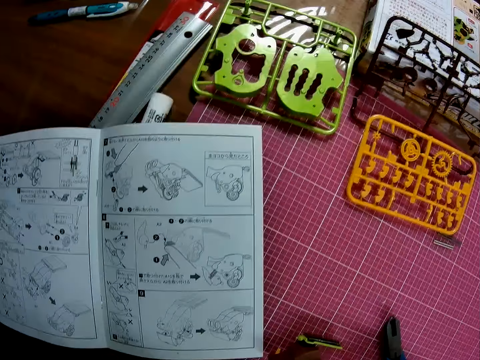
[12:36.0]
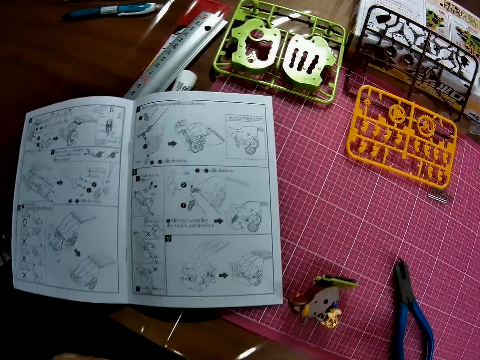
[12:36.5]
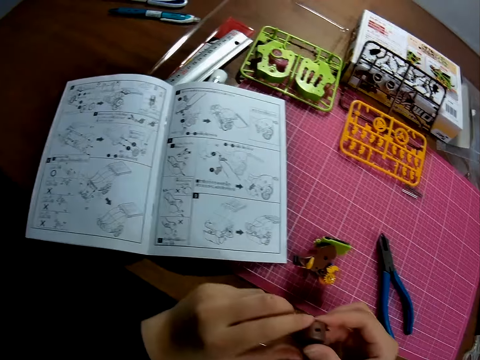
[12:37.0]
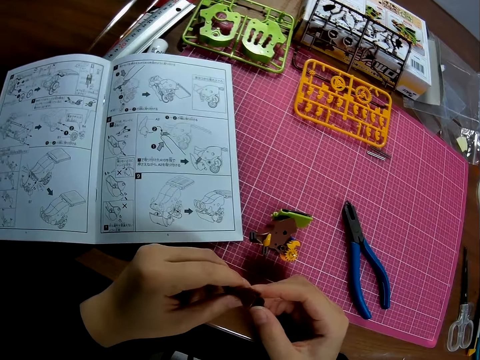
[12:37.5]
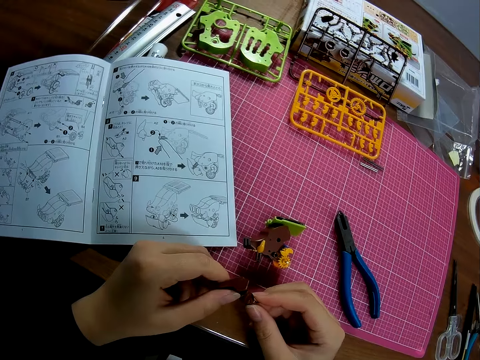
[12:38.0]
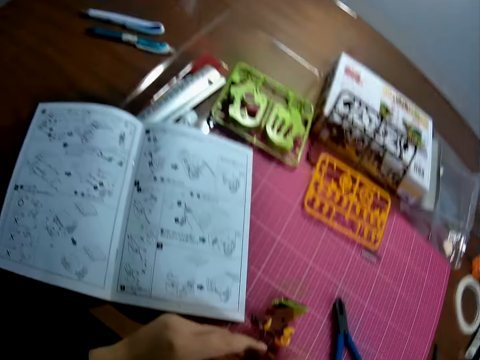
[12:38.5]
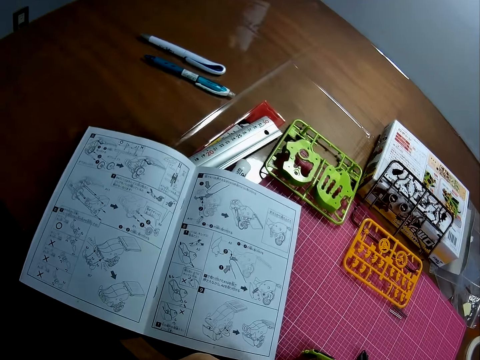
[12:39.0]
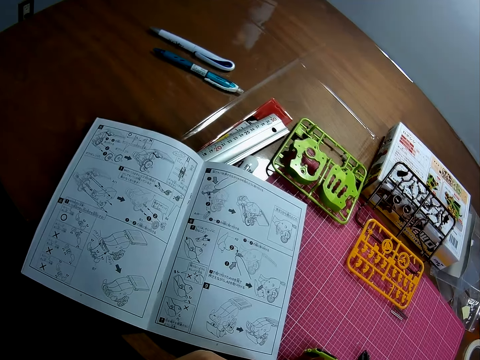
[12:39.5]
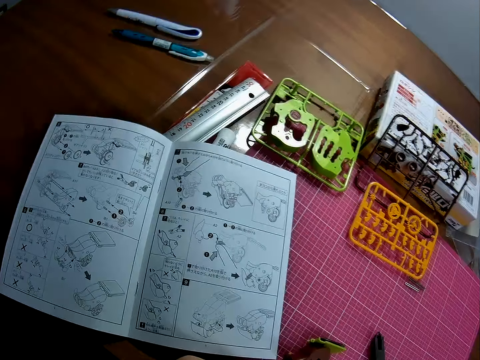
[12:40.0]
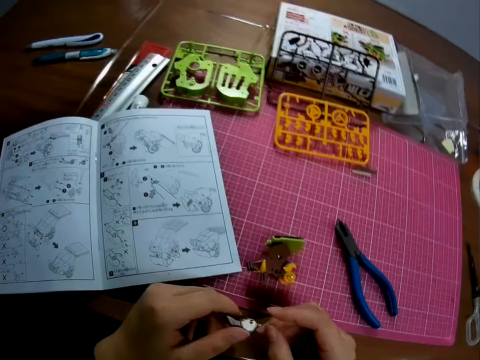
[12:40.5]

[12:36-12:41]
The camera wearer touches the model.

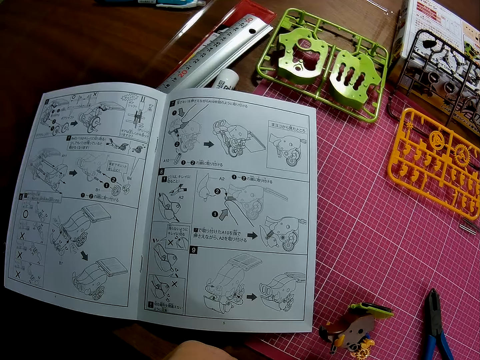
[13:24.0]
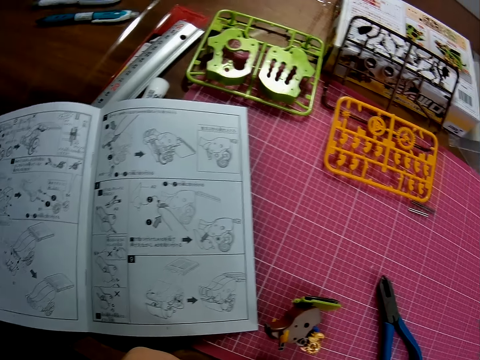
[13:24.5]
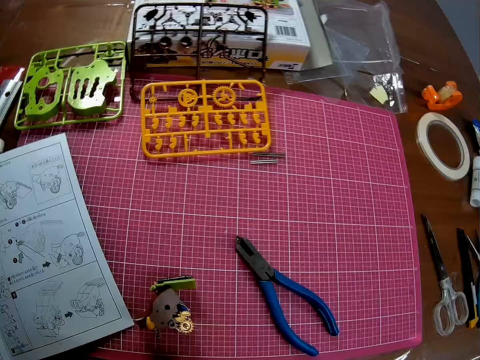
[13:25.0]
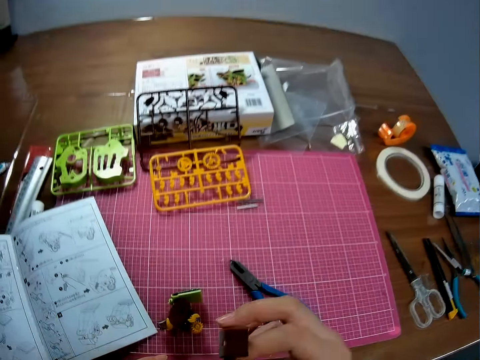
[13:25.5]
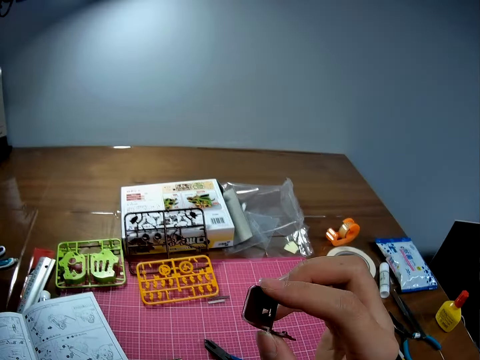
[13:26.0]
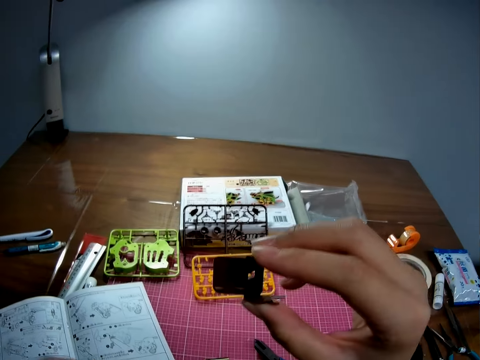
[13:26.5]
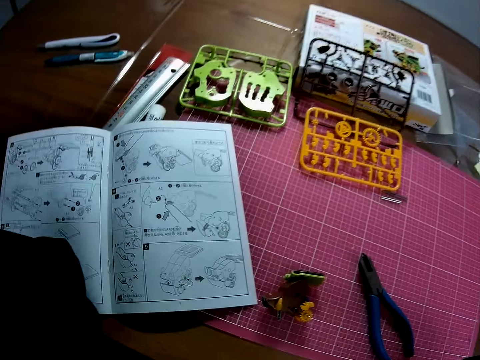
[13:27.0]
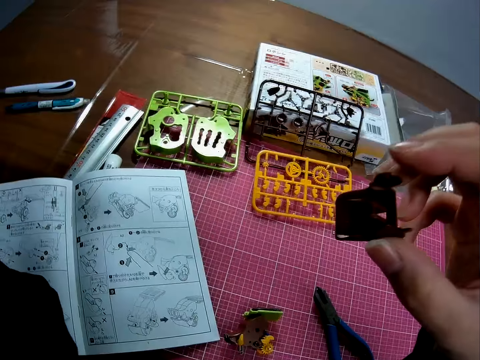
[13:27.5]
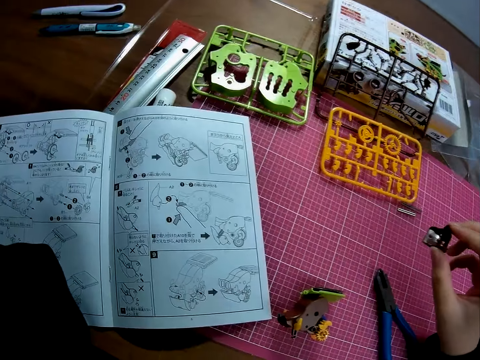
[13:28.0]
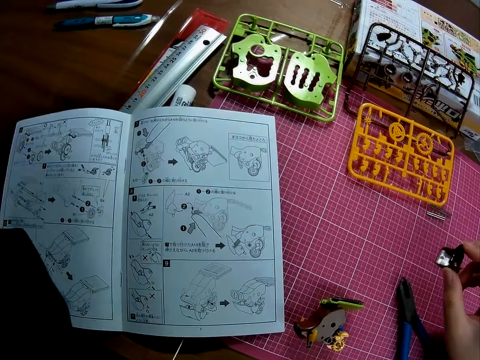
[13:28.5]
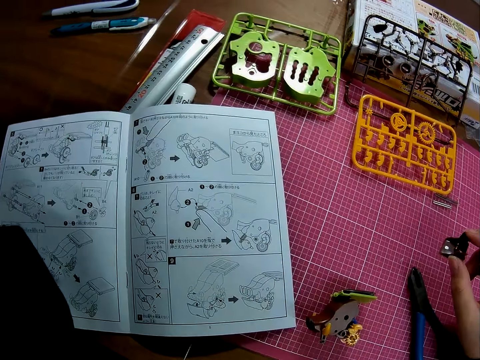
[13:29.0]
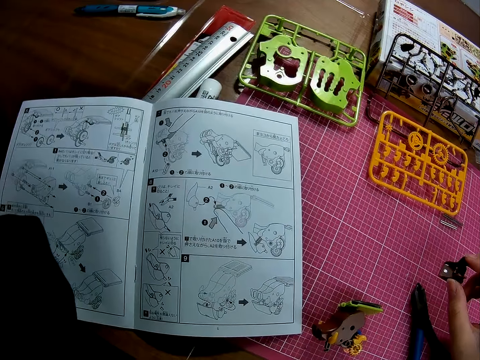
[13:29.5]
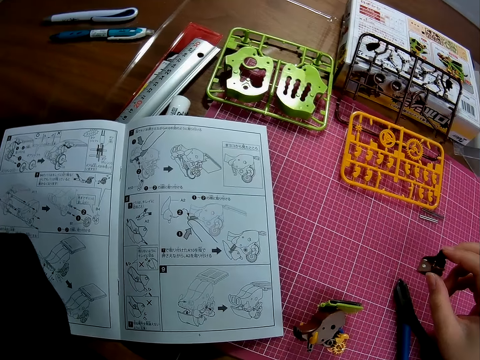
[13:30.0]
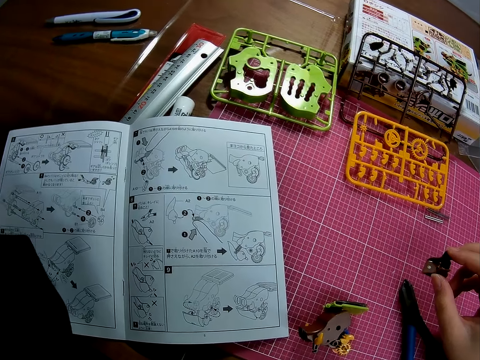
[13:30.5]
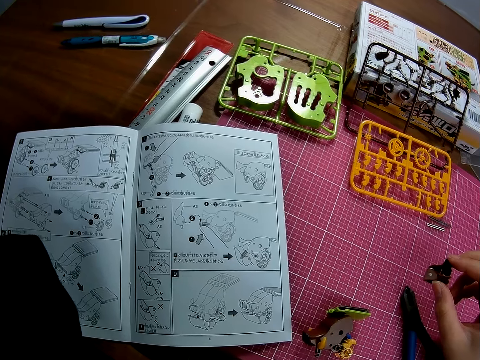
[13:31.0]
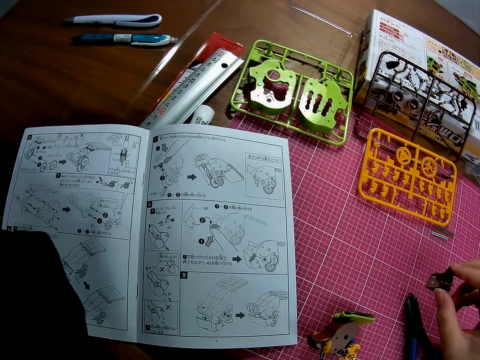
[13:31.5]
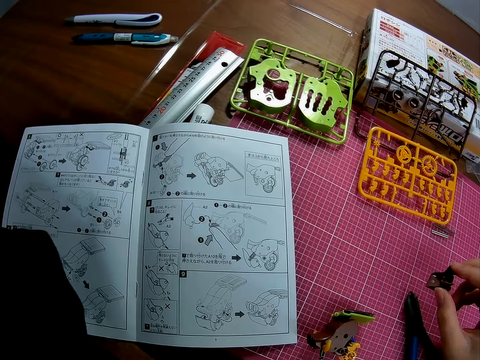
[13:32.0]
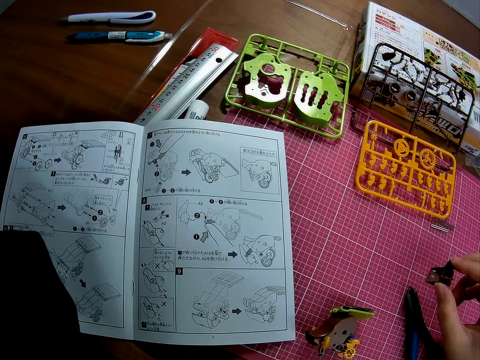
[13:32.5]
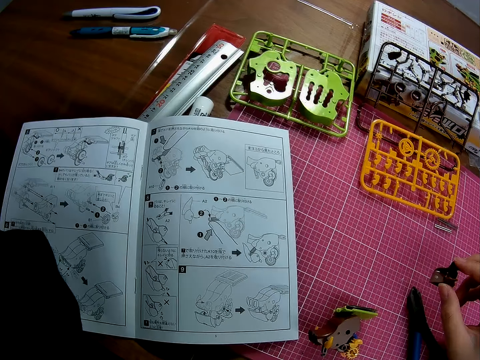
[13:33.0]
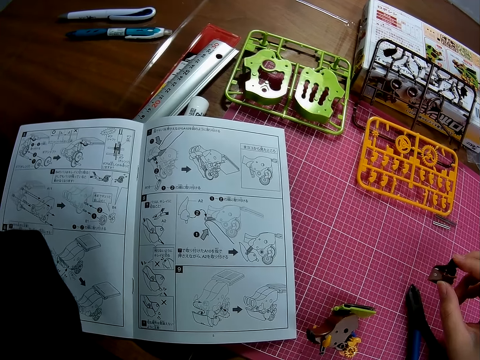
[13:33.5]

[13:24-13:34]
The camera wearer raises the piece of mechanical model with his right hand. He holds the part of the model. He lowers the piece of mechanical model with his right hand.

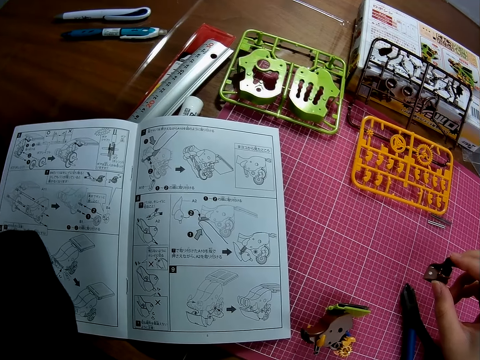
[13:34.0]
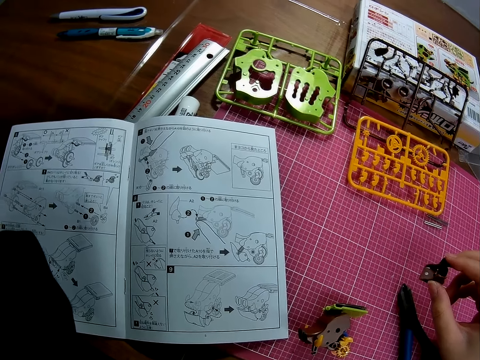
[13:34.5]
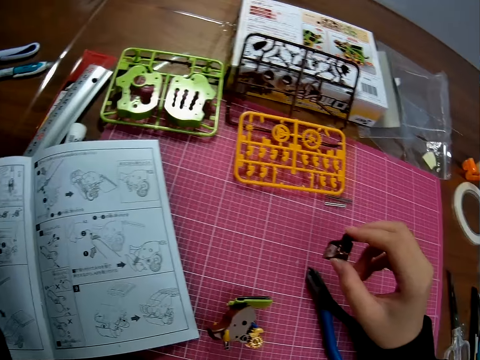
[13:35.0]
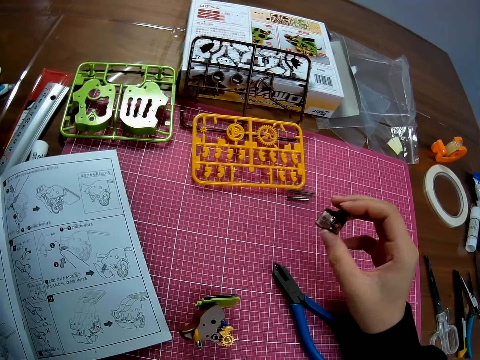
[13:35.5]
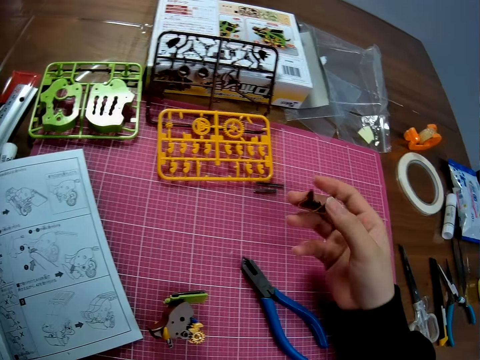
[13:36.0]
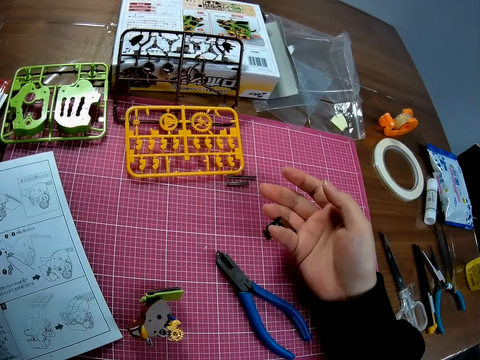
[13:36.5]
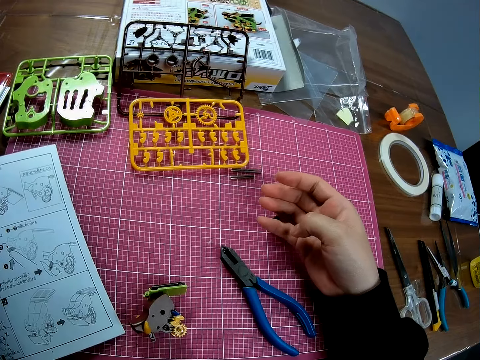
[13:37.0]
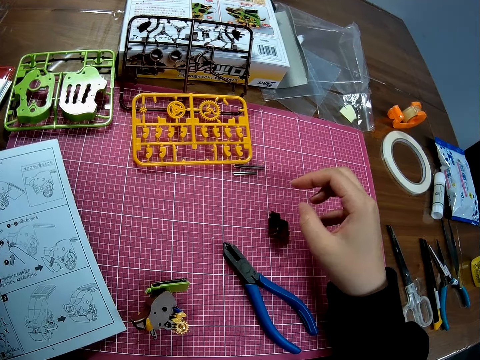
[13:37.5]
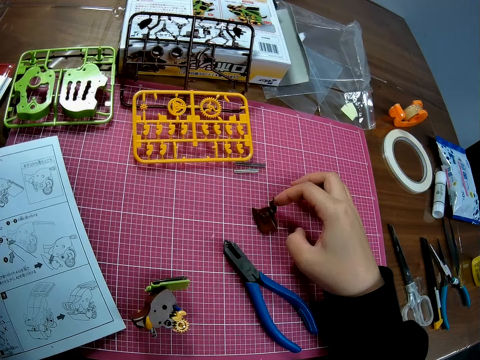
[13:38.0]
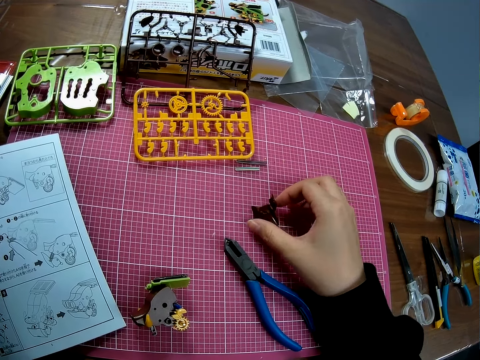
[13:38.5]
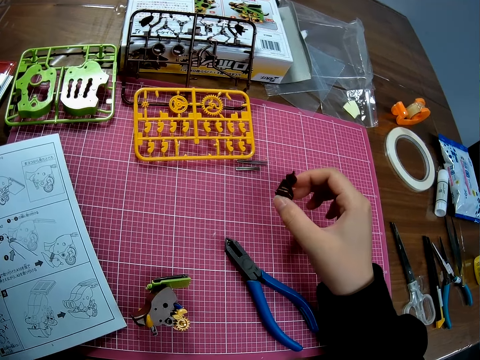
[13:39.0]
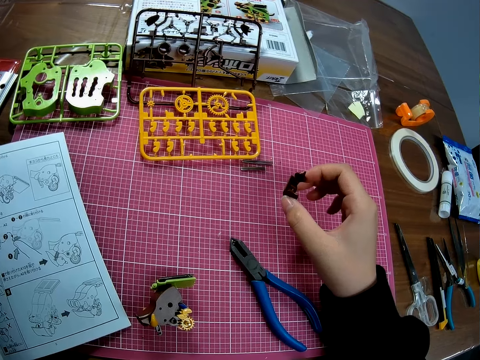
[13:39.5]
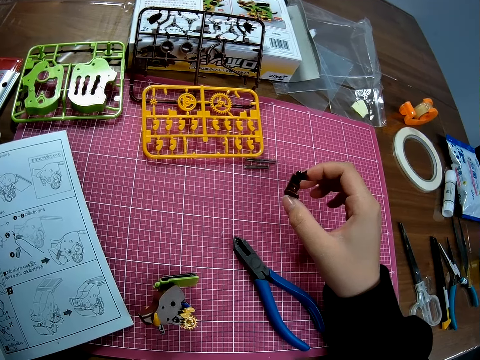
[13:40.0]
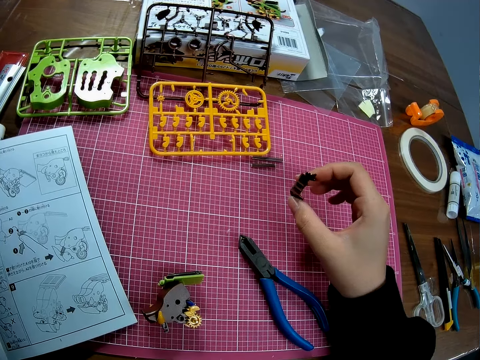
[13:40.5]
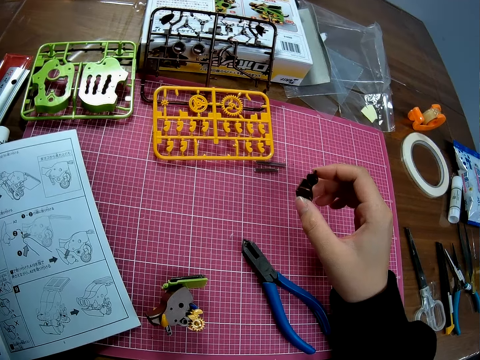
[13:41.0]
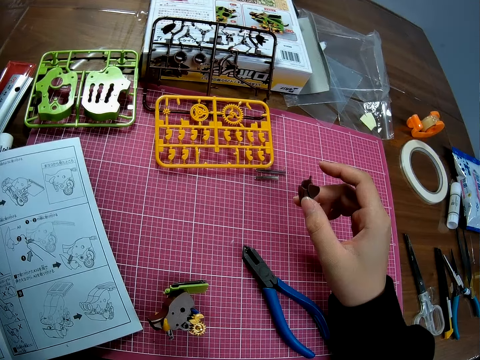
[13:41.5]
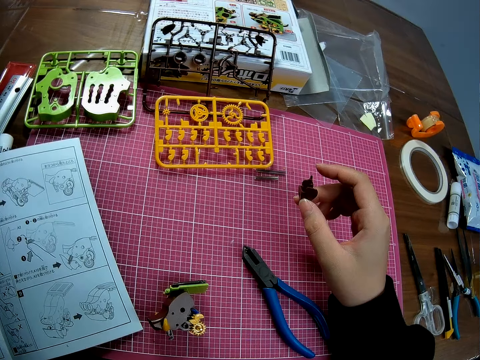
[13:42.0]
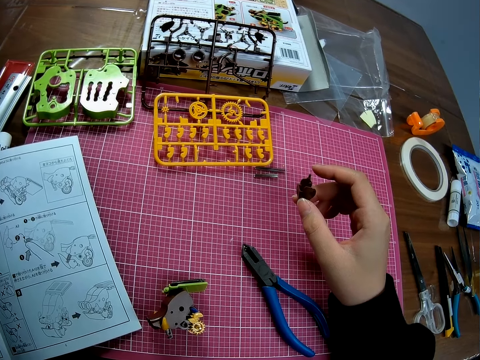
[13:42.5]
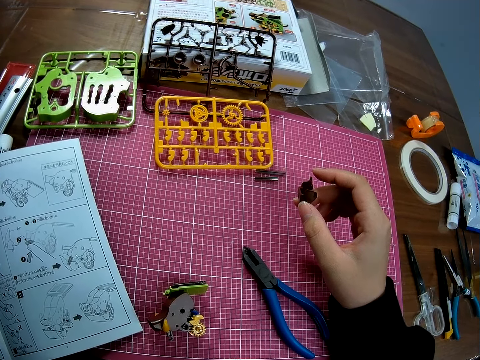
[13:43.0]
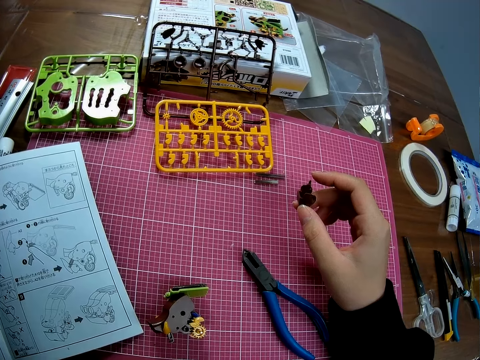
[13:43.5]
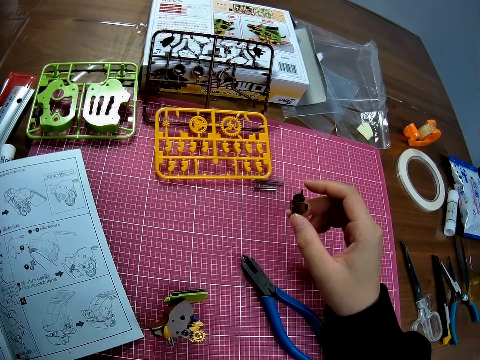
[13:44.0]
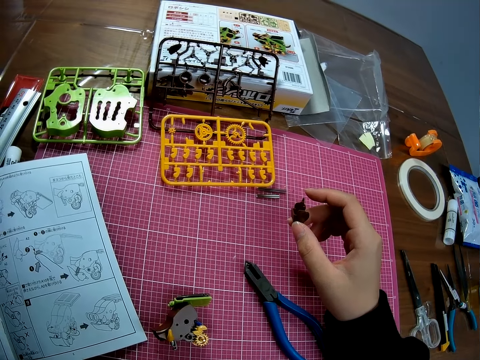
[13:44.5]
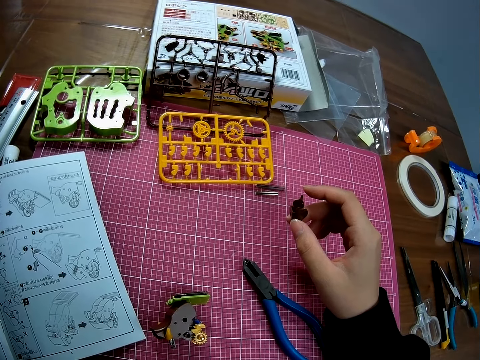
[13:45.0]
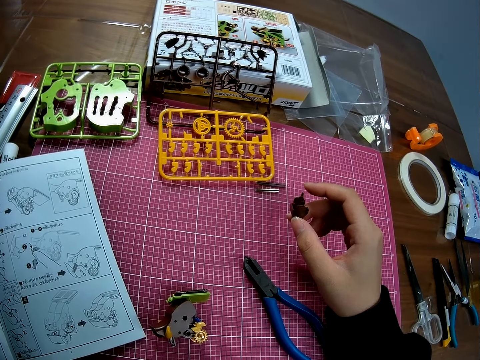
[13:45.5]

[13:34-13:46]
The camera wearer turns the model part. He drops the piece of the mechanical model on the table with his right hand. He picks up the piece of mechanical model from the table with his right hand. He moves the piece of the model aside. He turns it as he holds it.
